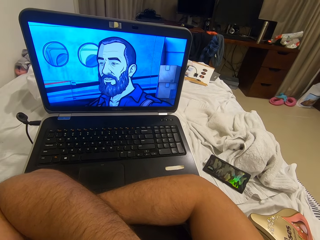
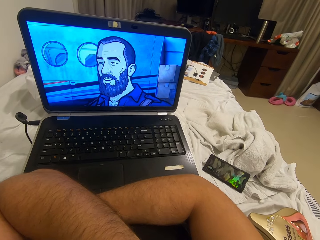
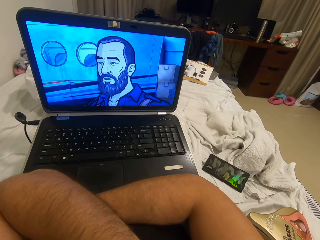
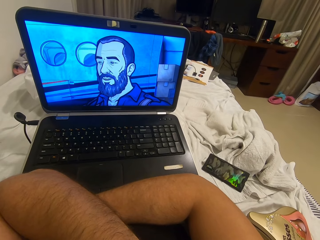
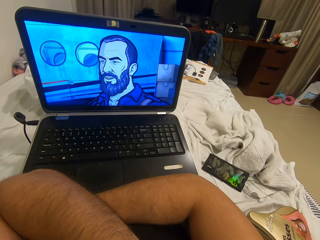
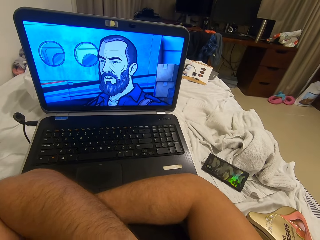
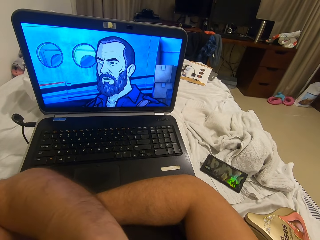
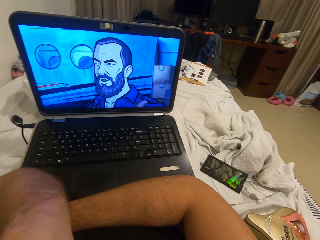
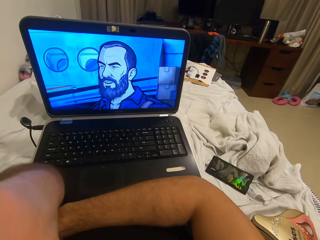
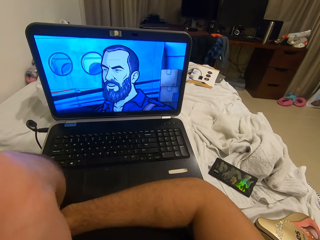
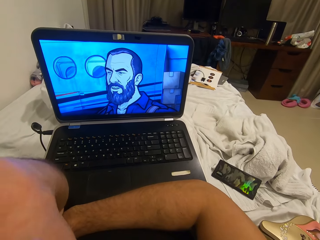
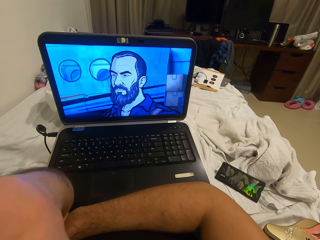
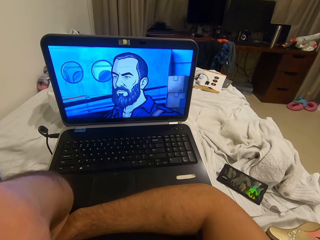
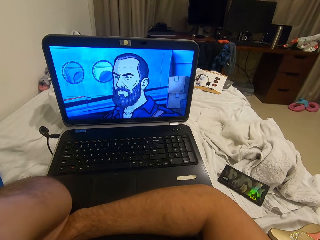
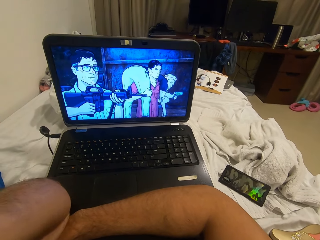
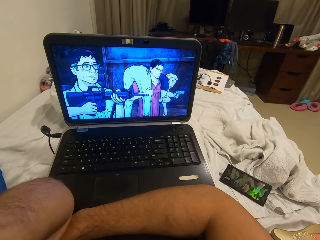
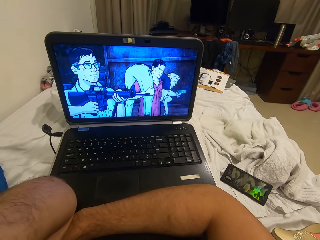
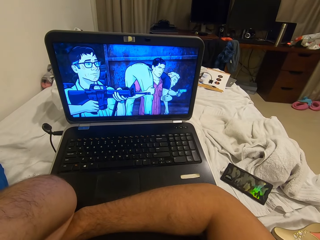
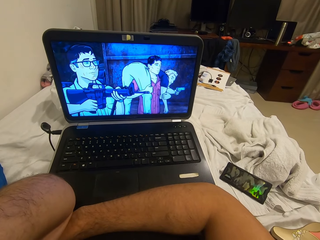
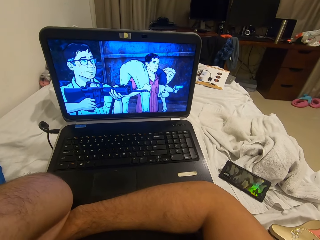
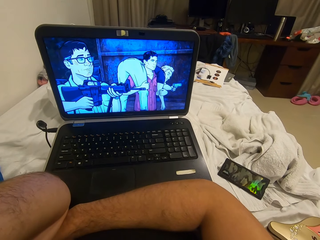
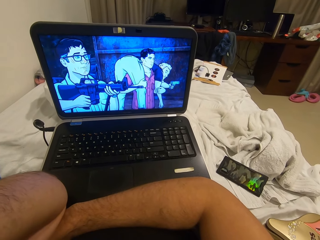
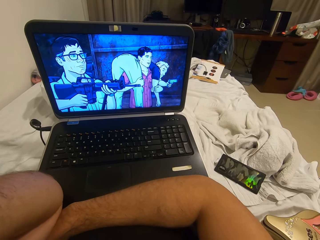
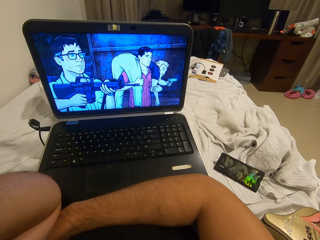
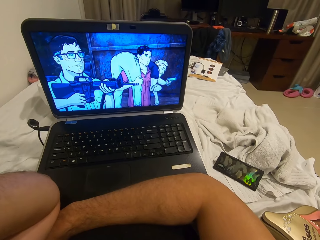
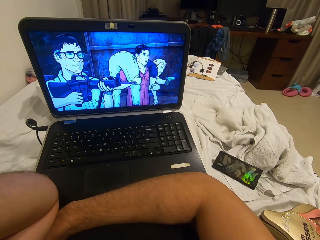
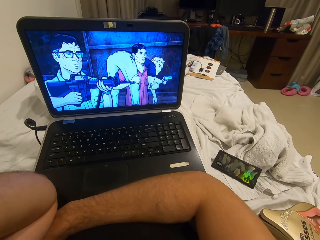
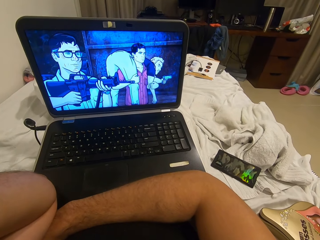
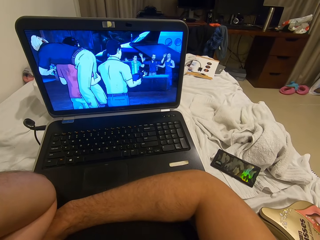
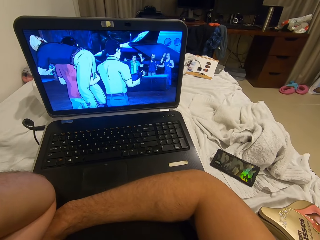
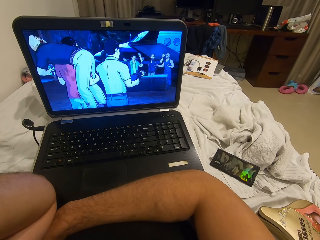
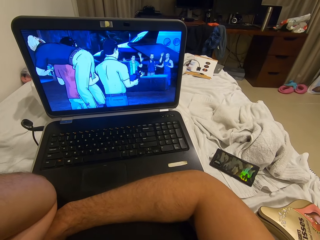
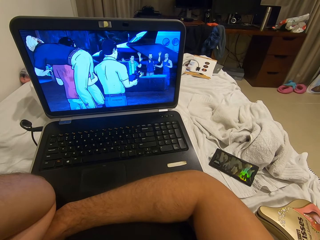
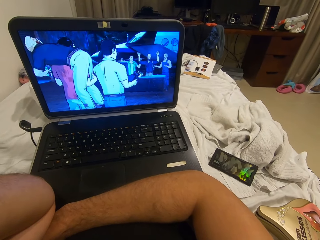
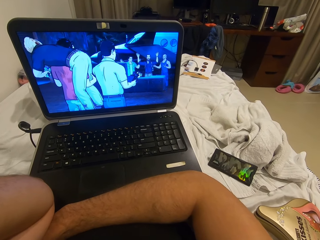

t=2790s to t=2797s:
The camera wearer moves his hands.

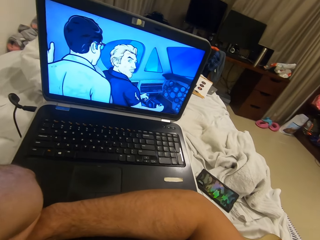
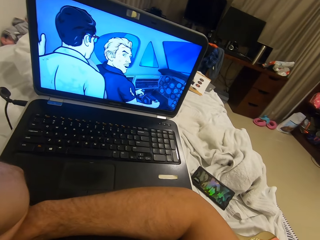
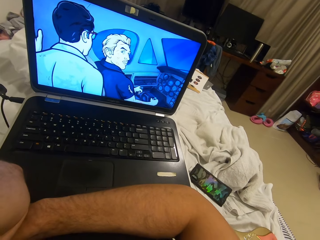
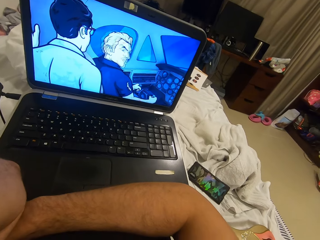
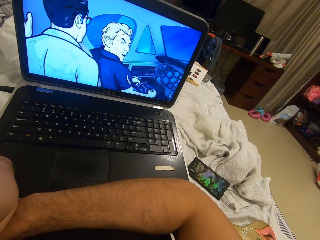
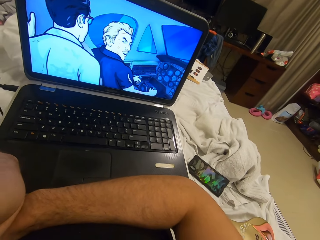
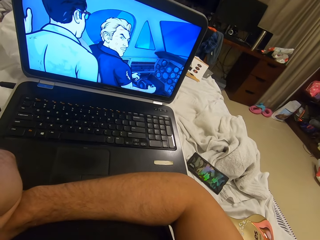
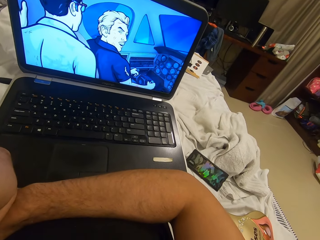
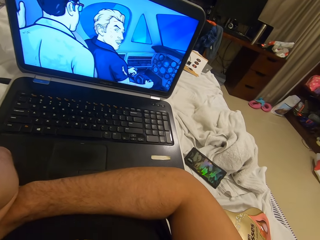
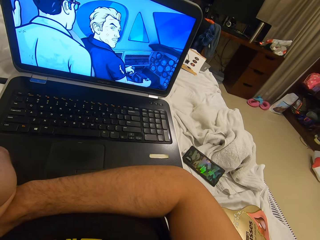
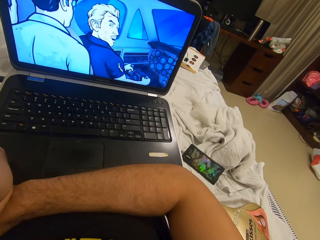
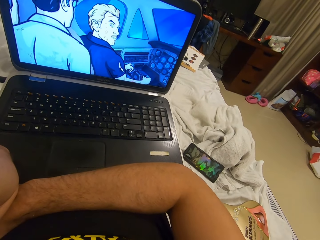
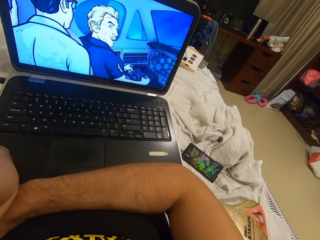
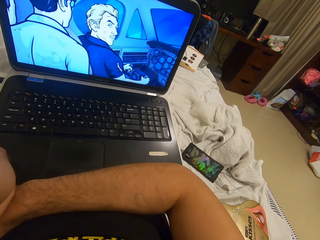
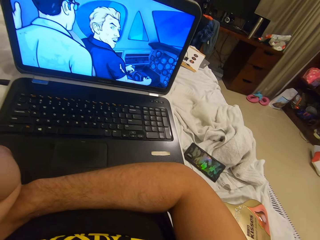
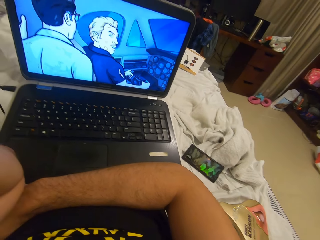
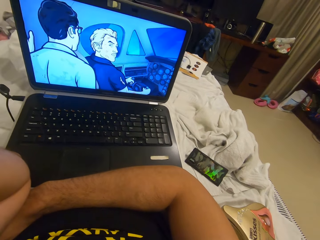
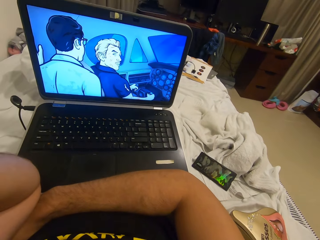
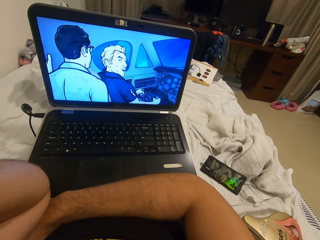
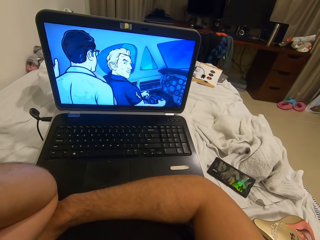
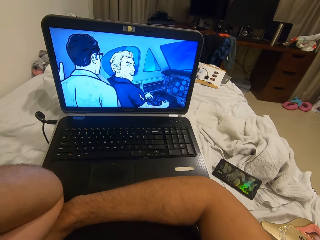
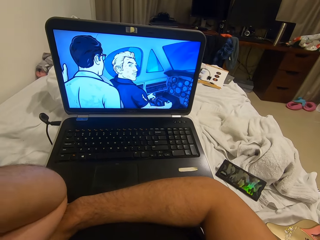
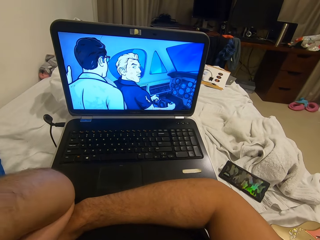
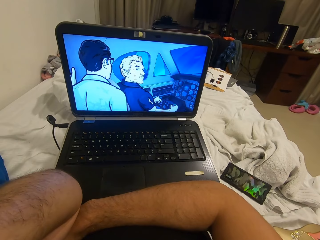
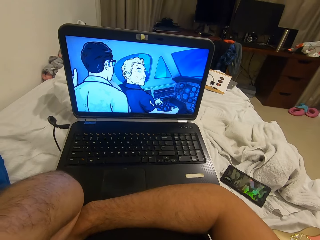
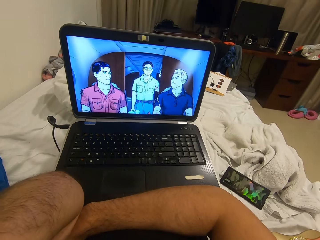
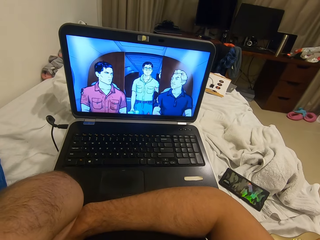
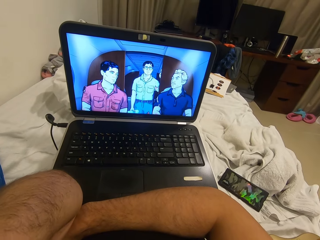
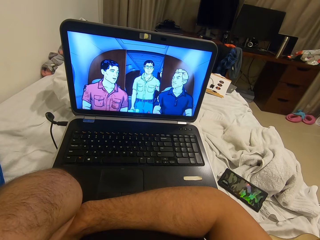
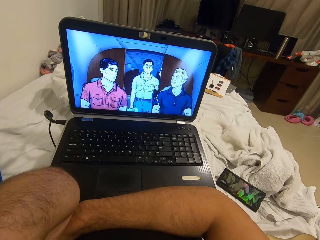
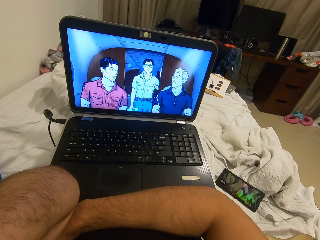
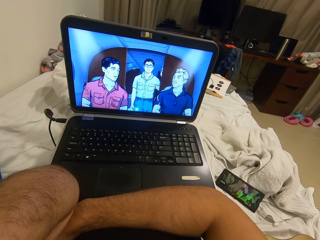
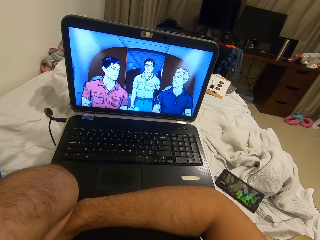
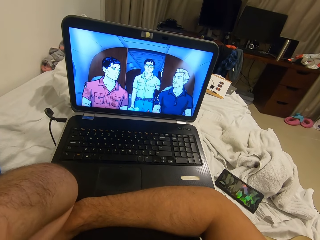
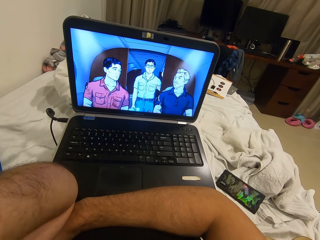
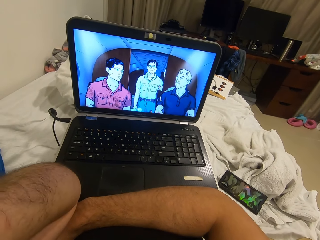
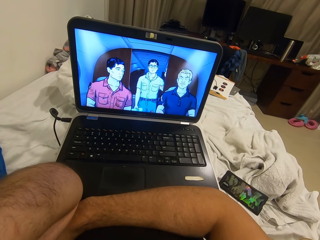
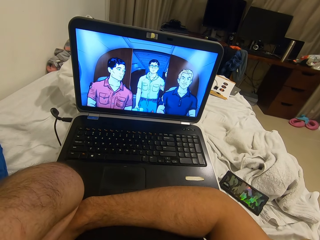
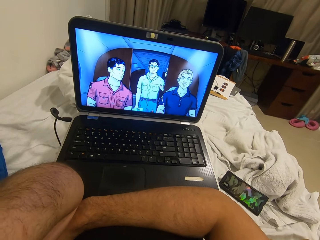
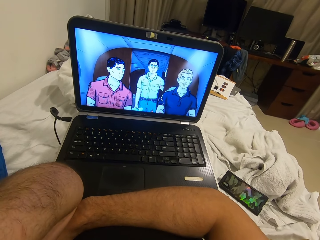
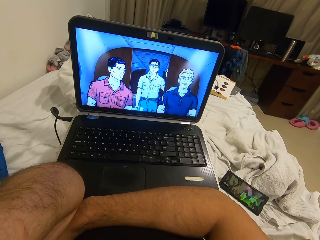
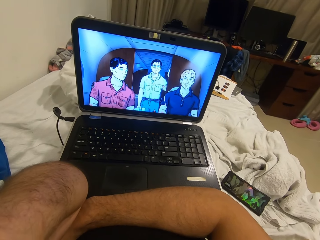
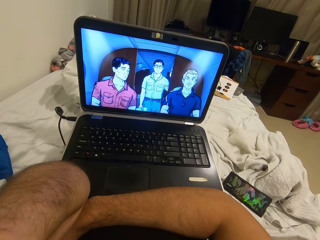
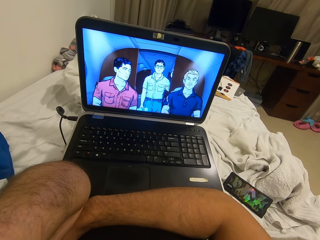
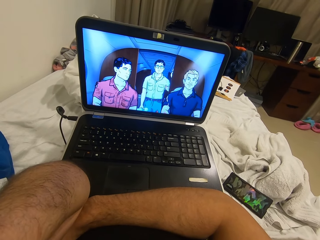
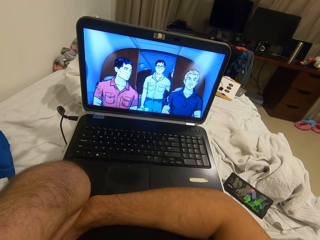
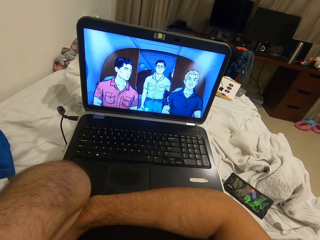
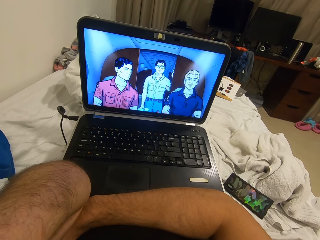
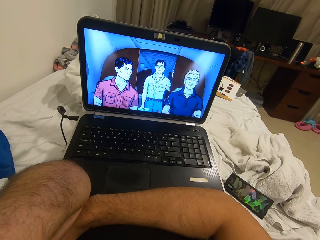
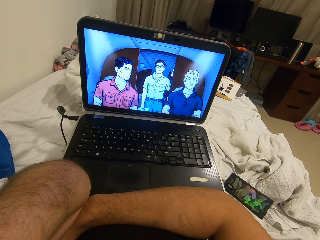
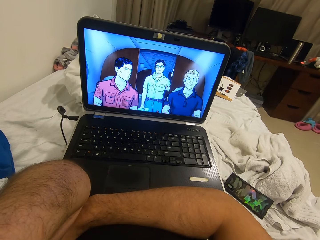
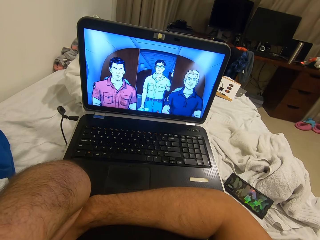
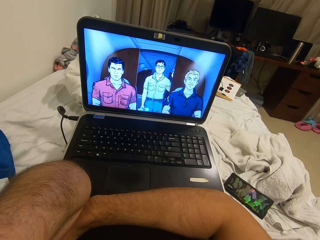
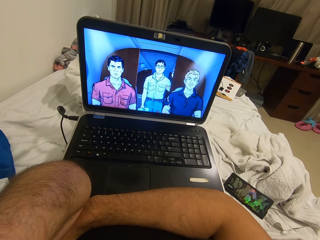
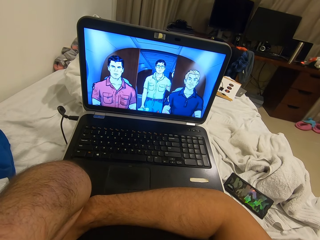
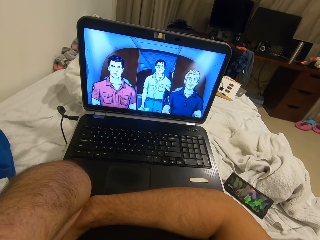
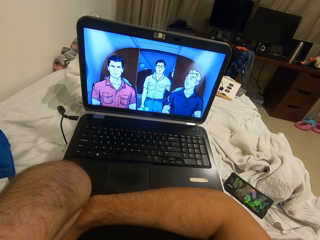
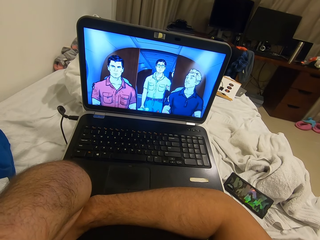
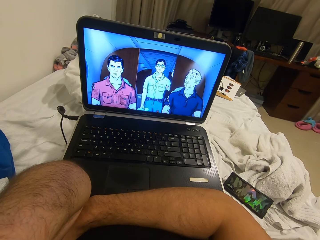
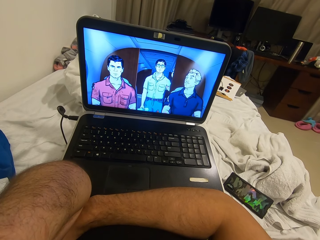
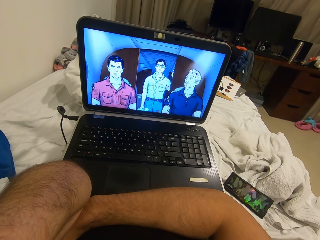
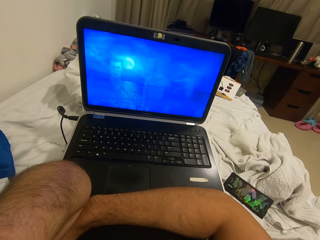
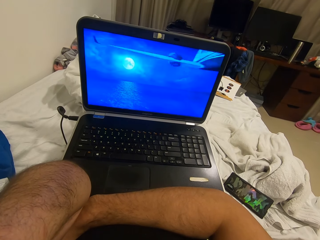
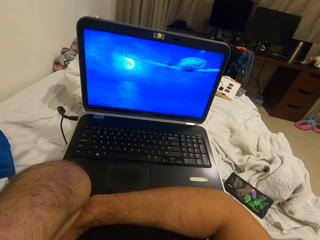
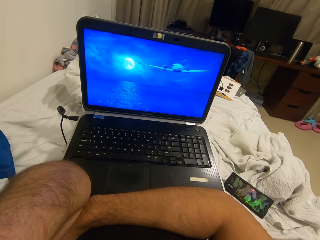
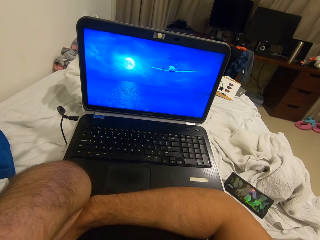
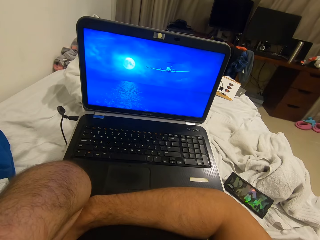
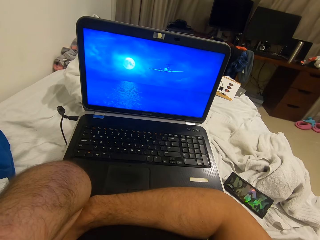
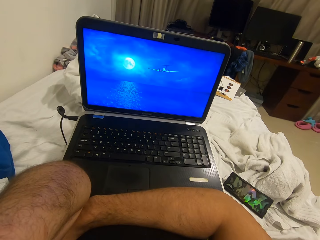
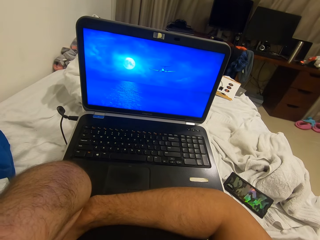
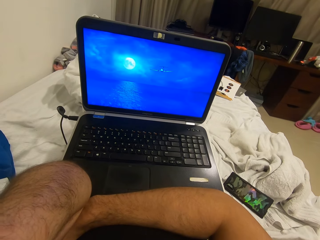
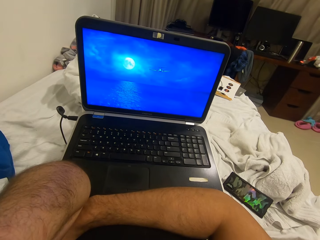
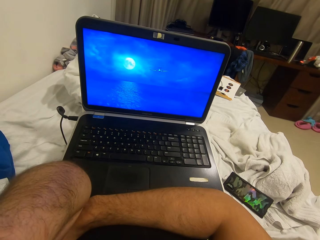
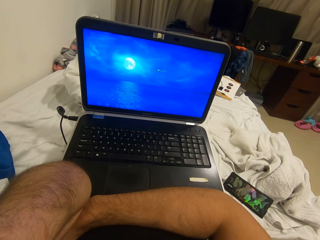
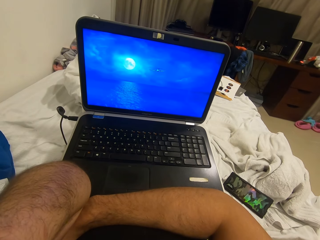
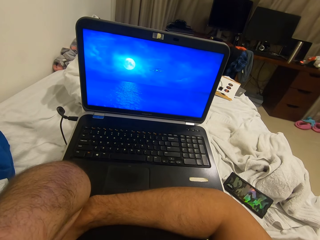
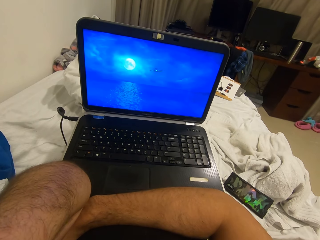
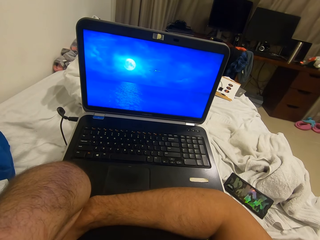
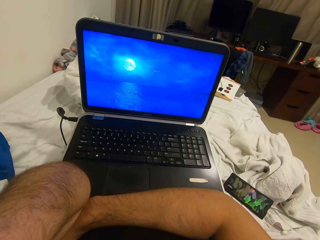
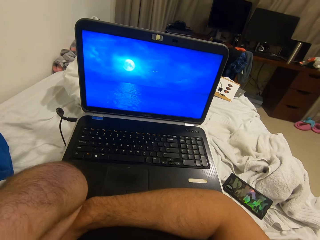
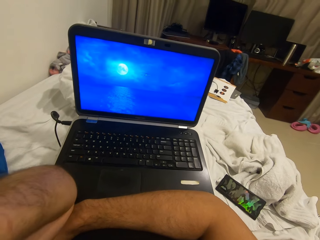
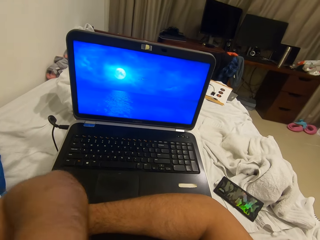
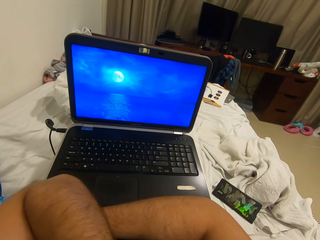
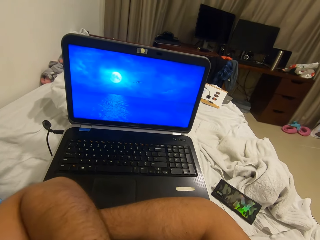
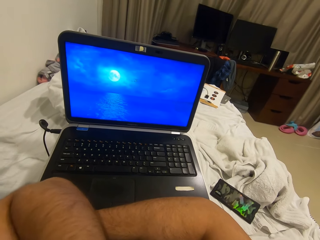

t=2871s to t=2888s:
The camera wearer moves his body.
